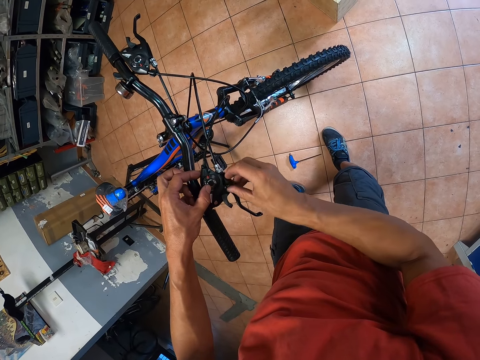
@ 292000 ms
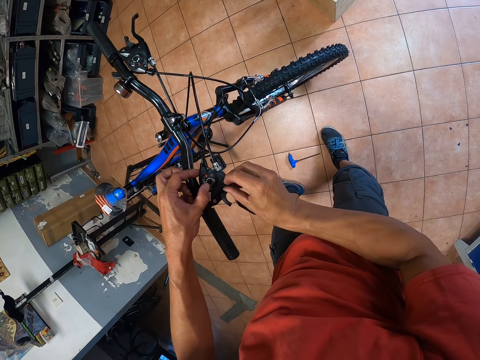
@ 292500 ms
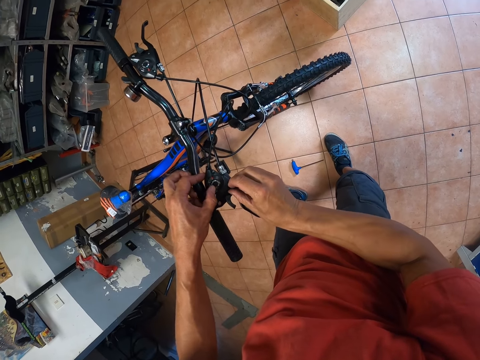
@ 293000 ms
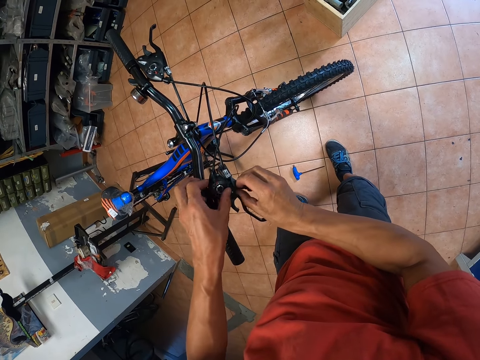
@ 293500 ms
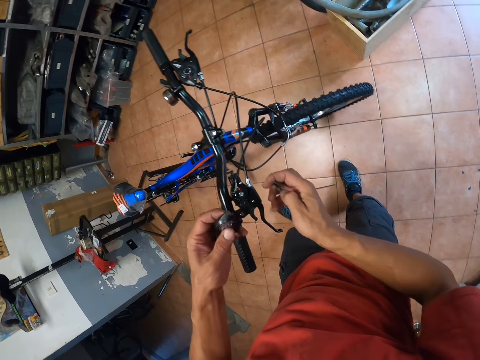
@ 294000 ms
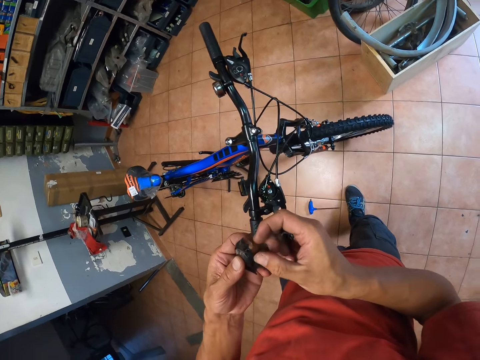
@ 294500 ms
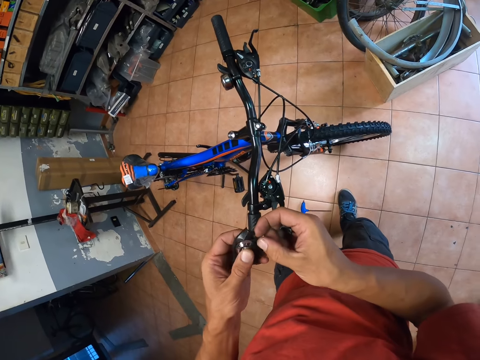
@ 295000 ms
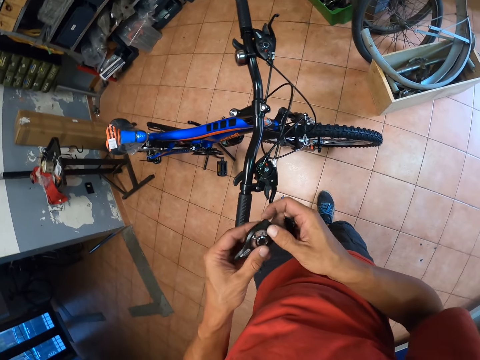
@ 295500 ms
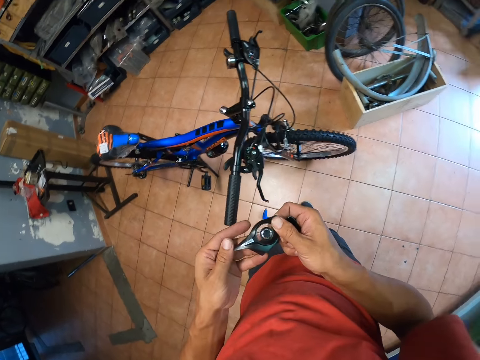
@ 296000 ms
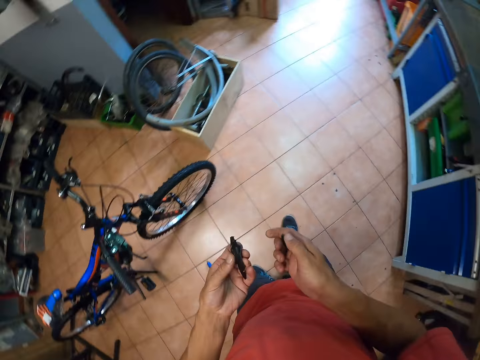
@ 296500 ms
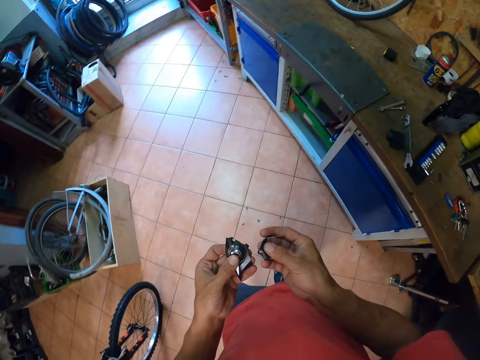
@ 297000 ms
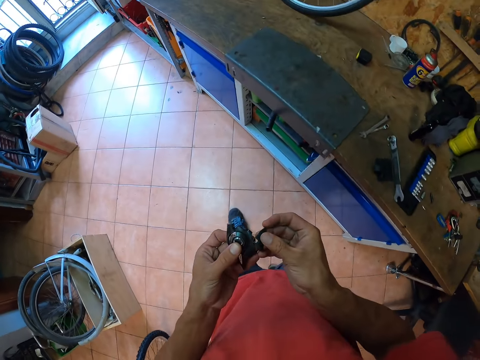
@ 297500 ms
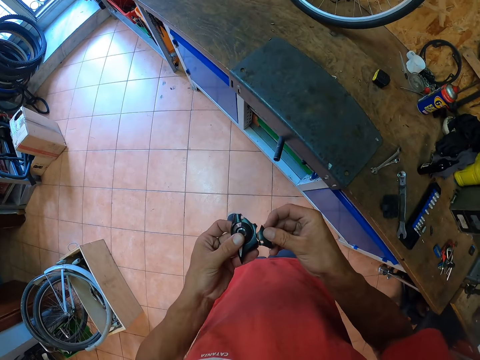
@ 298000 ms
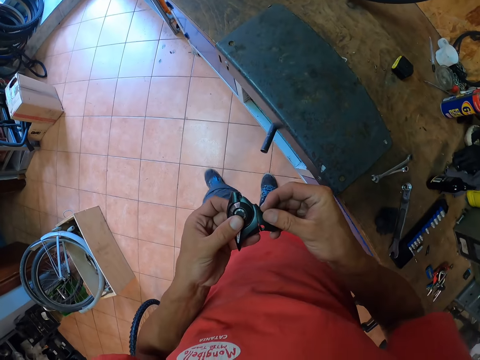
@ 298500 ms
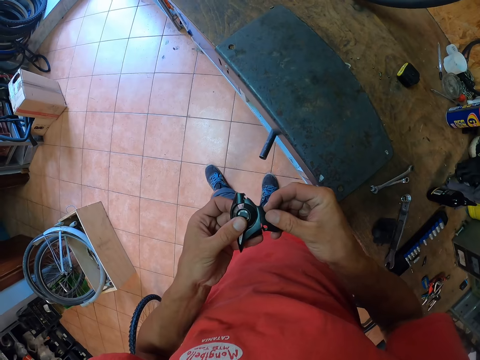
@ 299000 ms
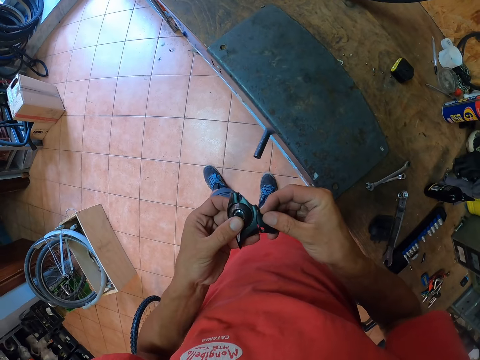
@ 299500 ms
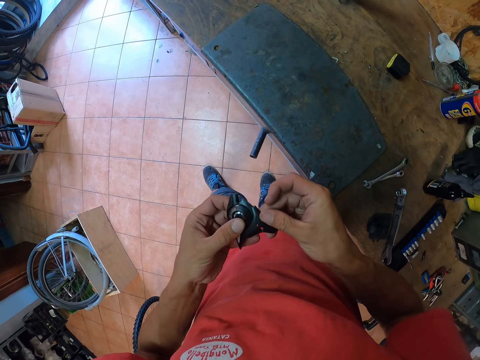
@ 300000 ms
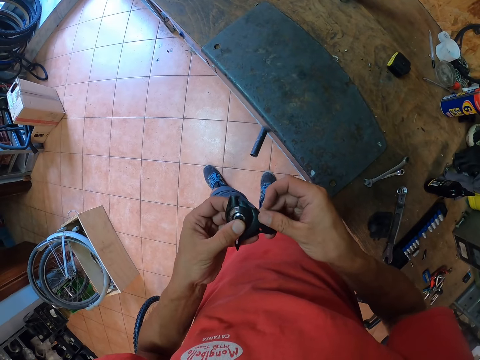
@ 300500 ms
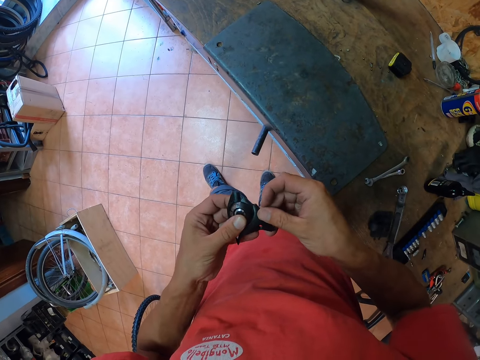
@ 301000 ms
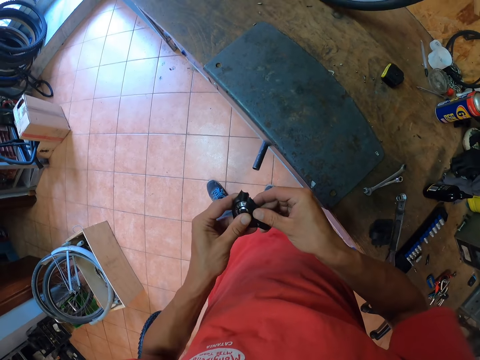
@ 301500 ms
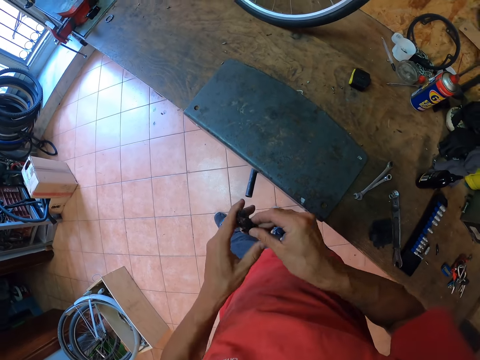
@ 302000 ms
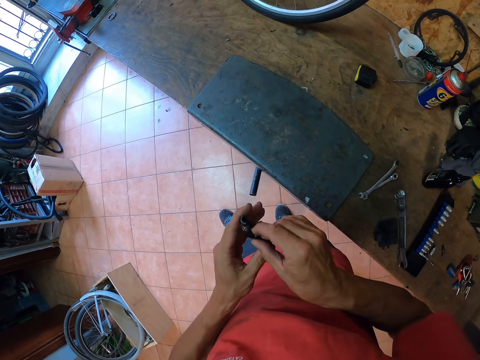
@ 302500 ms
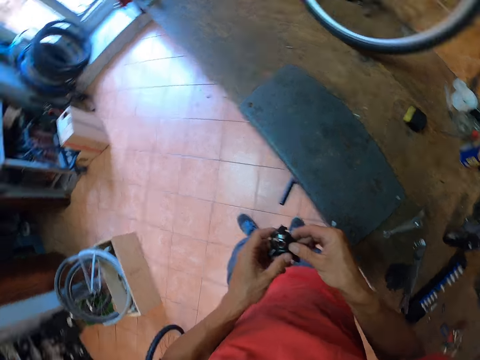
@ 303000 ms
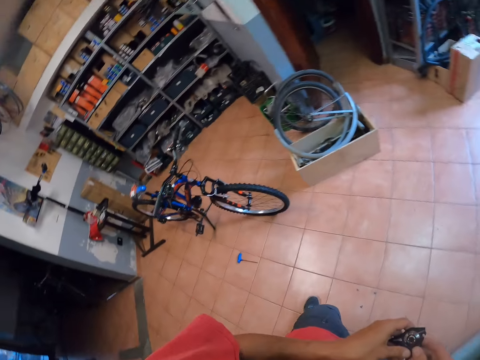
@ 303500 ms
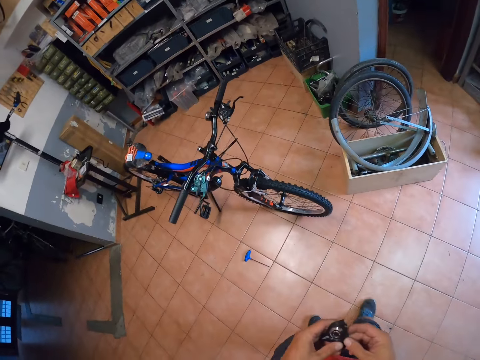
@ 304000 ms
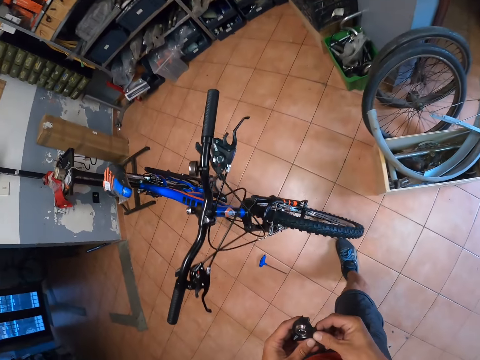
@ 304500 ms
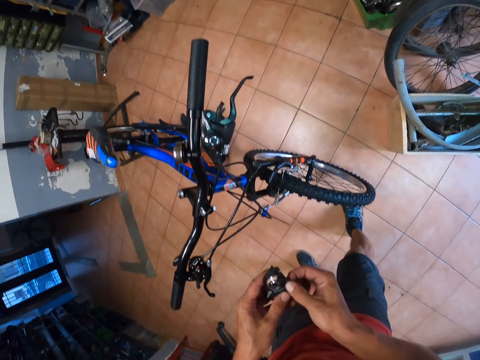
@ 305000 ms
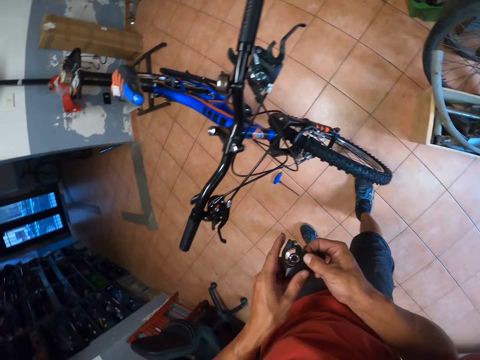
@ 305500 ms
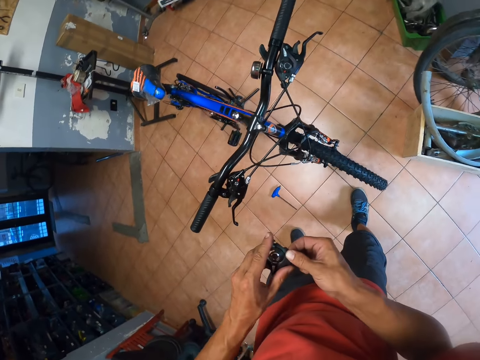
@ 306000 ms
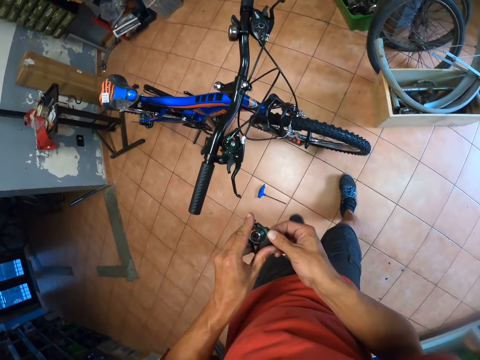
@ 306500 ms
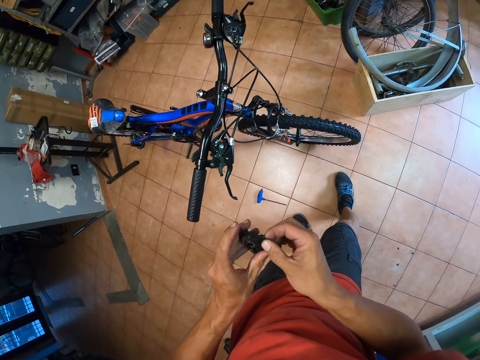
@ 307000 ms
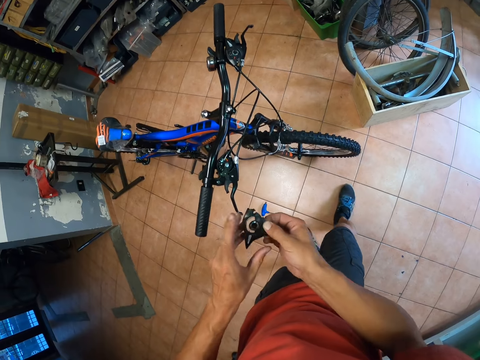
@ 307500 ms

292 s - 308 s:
The camera wearer removes the gear lever from the bicycle. They walk to a workbench. They fit the handbrake against the piece of handbrake. They attach the gear lever spare parts. They walk to the bicycle.

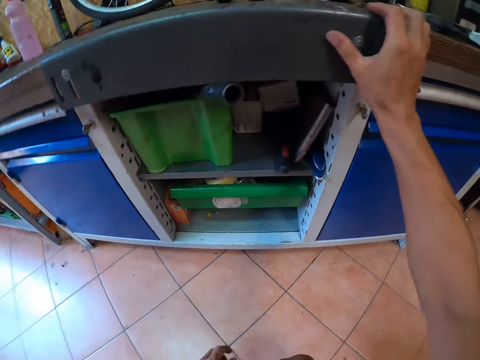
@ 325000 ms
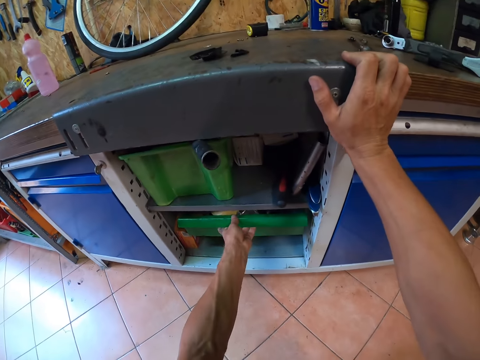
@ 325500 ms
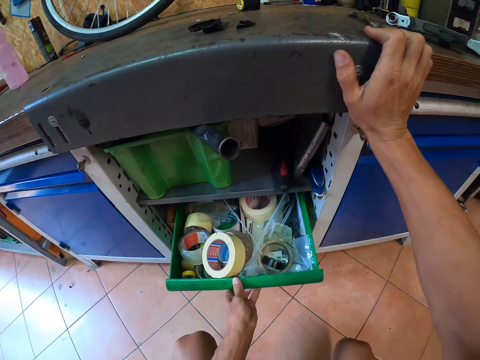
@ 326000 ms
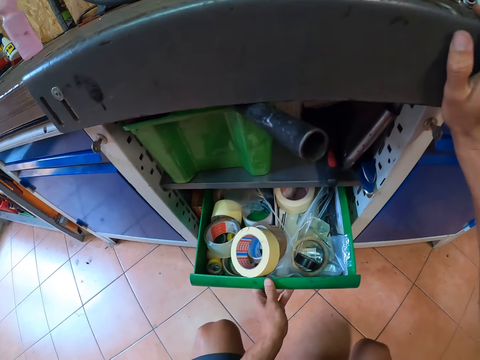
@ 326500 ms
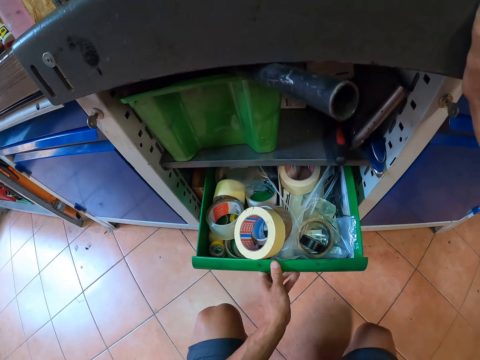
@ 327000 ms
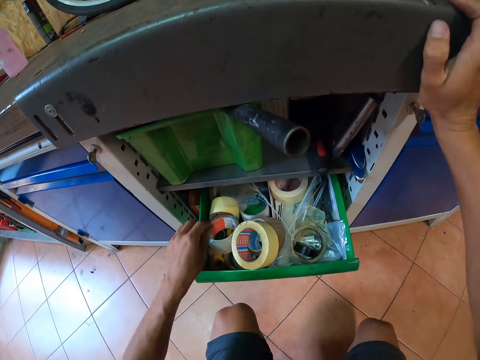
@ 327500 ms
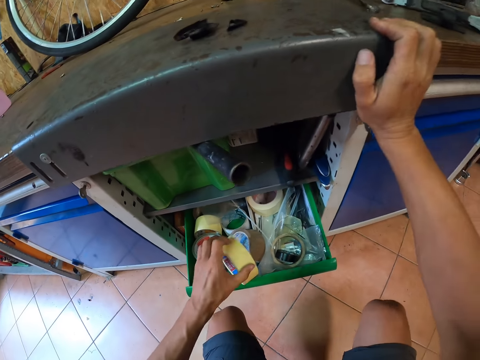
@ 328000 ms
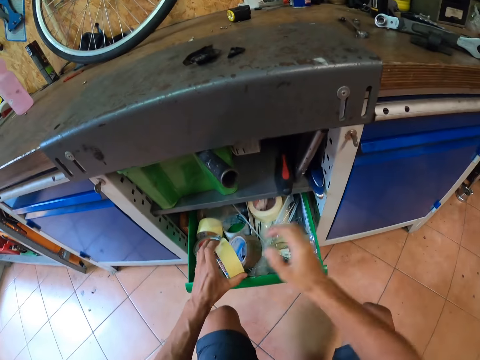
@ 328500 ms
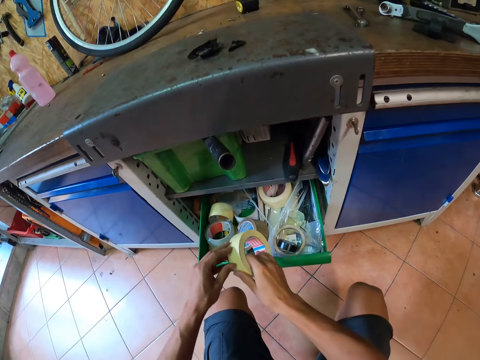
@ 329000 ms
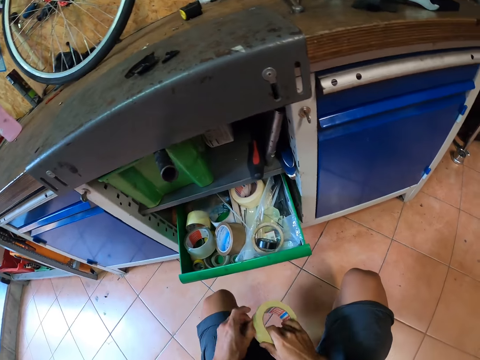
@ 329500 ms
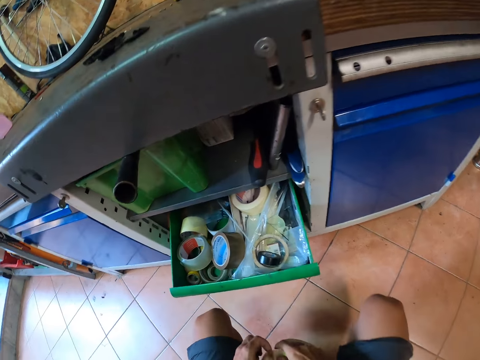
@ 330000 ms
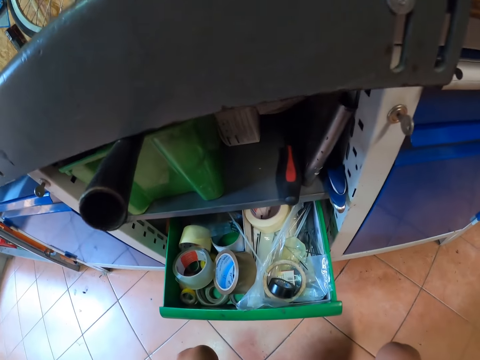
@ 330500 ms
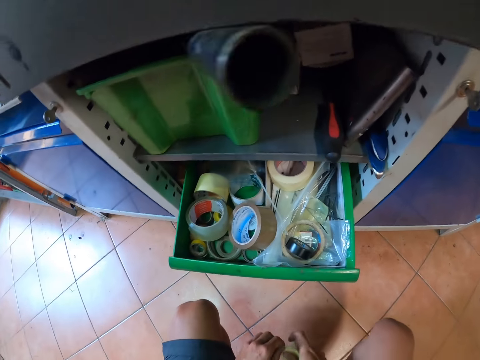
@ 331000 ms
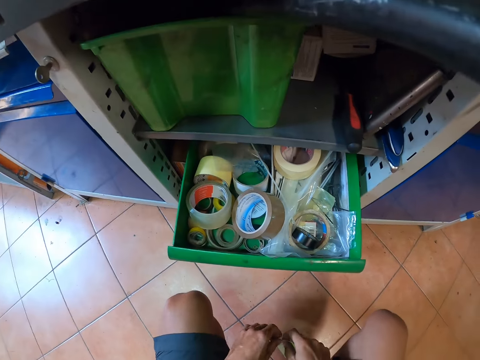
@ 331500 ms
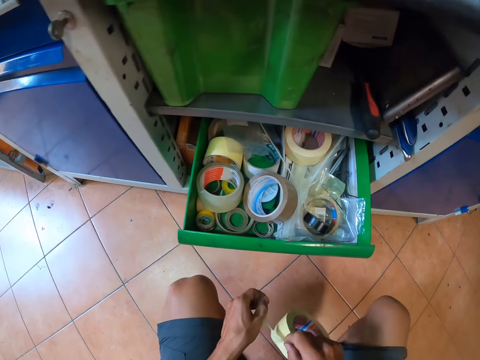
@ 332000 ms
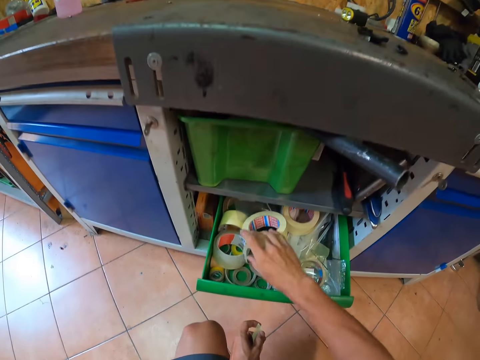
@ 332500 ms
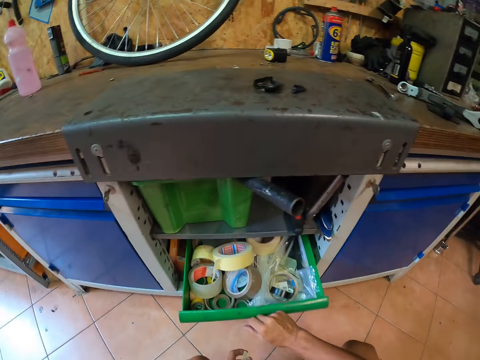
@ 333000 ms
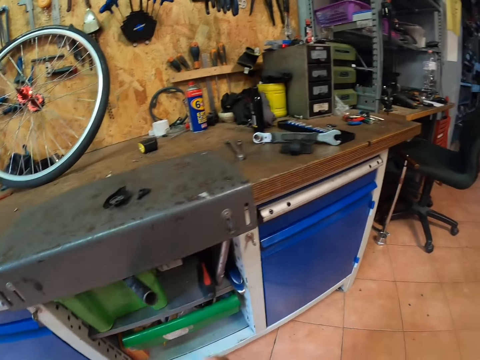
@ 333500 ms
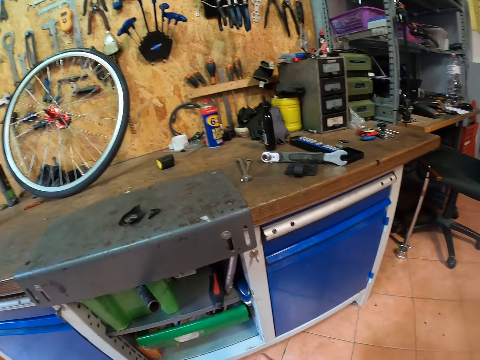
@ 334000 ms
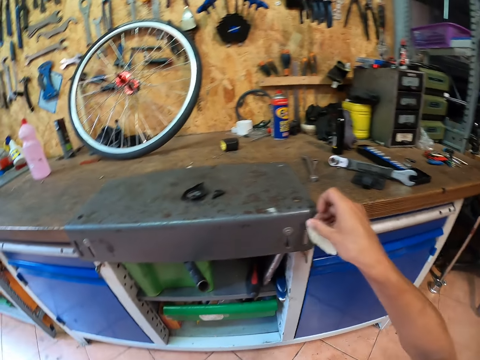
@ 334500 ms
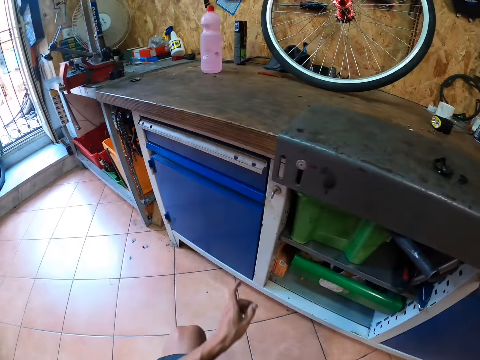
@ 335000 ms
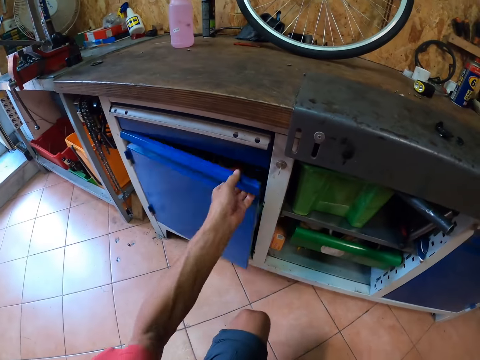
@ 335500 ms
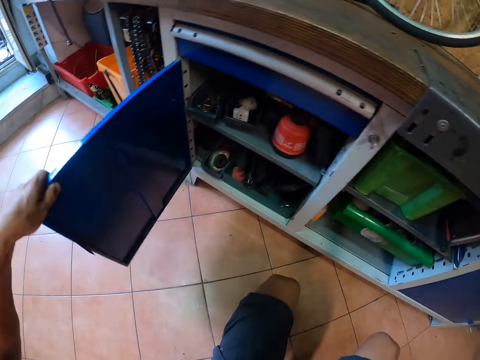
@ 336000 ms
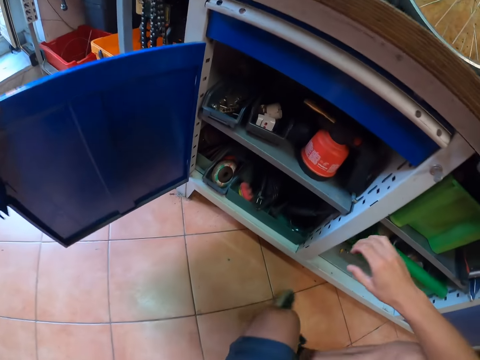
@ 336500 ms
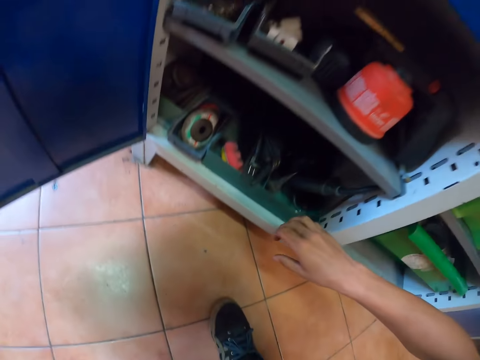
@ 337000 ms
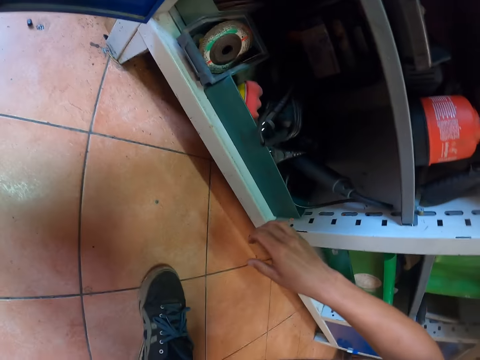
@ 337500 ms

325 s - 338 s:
The camera wearer pulls out a drawer in the cabinet. He takes out a masking tape from the drawer. He cuts some tape from the masking tape with his hand. He puts the masking tape in the drawer. He closes the drawer of the cabinet. He sticks the tape to the workbench. He opens another cabinet in the workbench.
